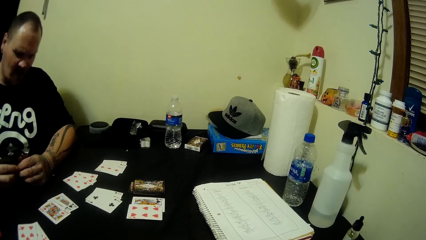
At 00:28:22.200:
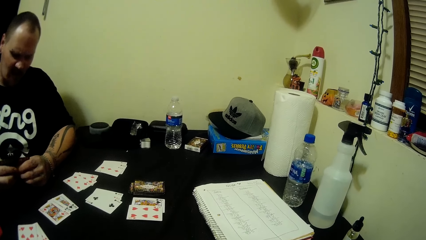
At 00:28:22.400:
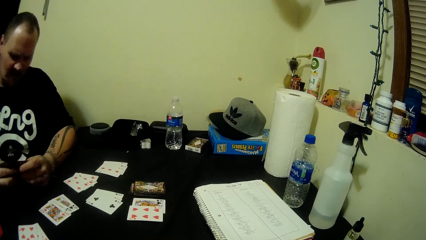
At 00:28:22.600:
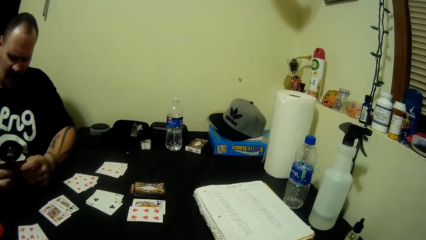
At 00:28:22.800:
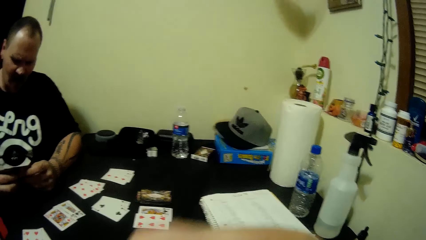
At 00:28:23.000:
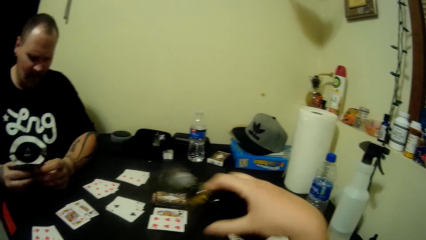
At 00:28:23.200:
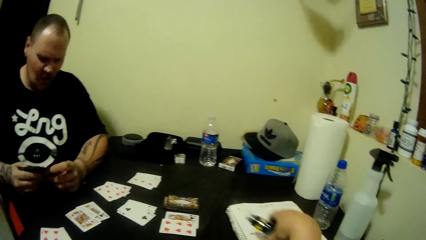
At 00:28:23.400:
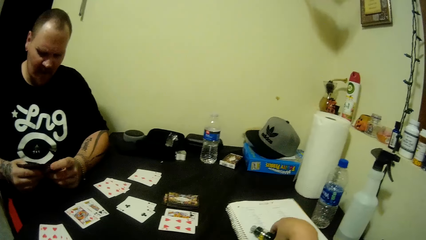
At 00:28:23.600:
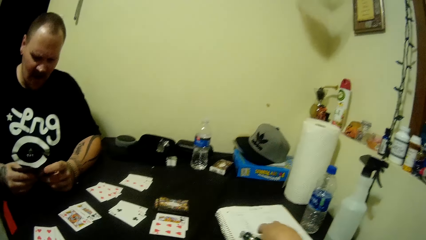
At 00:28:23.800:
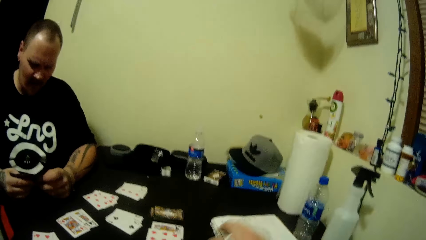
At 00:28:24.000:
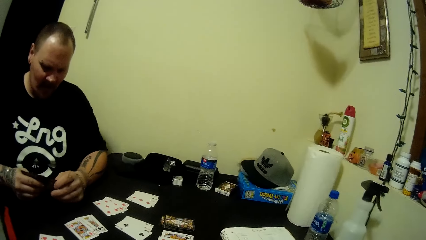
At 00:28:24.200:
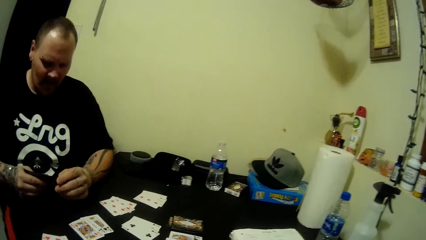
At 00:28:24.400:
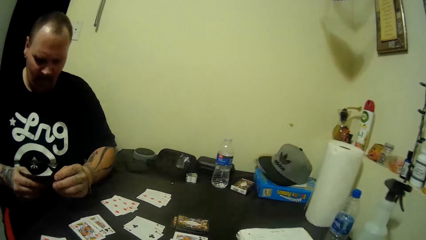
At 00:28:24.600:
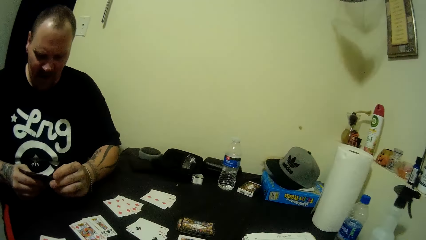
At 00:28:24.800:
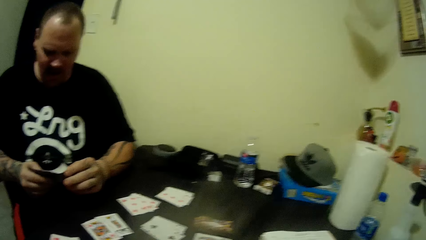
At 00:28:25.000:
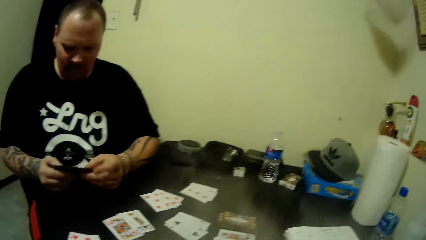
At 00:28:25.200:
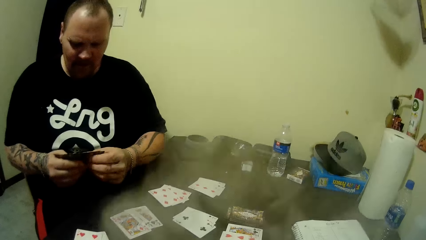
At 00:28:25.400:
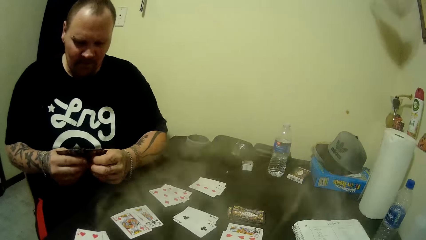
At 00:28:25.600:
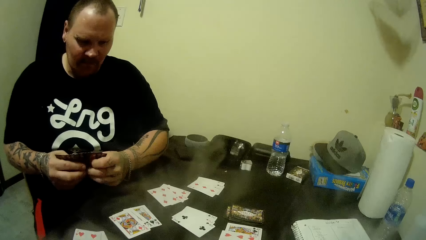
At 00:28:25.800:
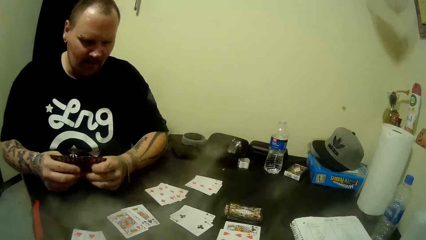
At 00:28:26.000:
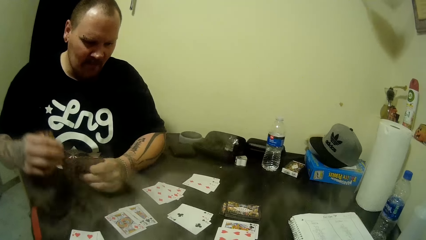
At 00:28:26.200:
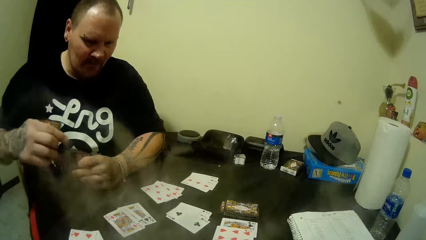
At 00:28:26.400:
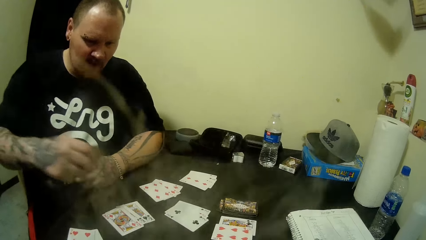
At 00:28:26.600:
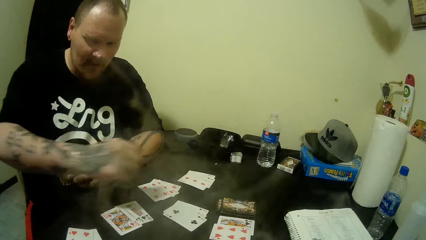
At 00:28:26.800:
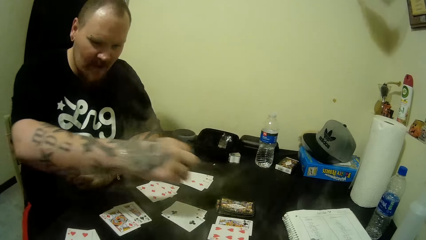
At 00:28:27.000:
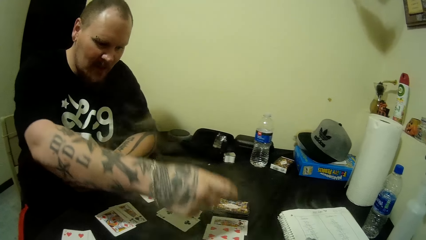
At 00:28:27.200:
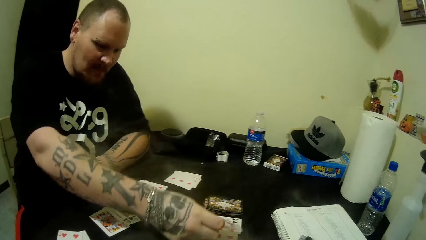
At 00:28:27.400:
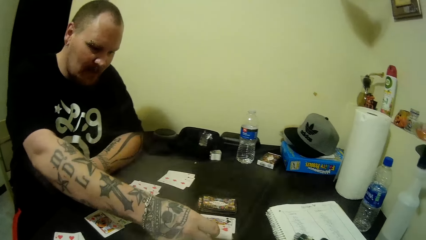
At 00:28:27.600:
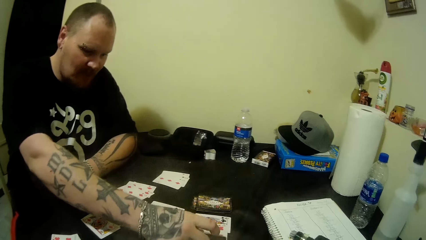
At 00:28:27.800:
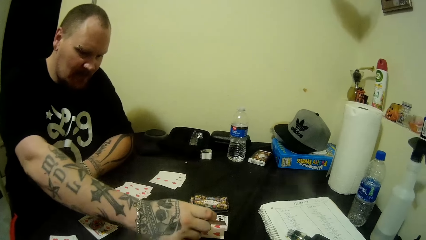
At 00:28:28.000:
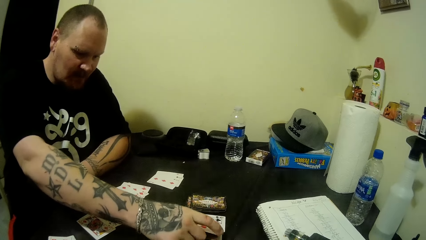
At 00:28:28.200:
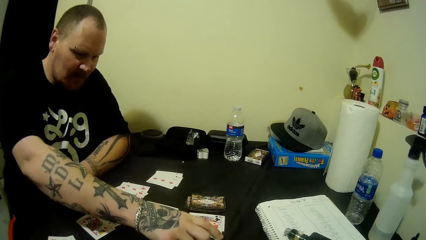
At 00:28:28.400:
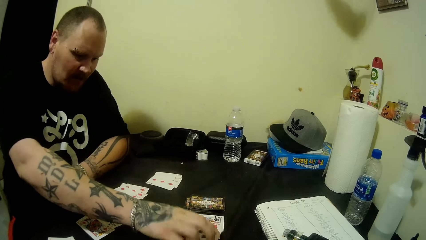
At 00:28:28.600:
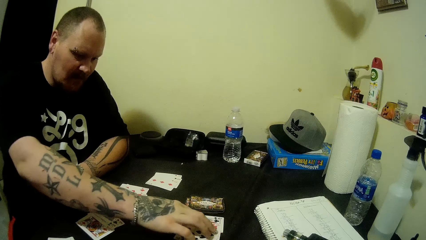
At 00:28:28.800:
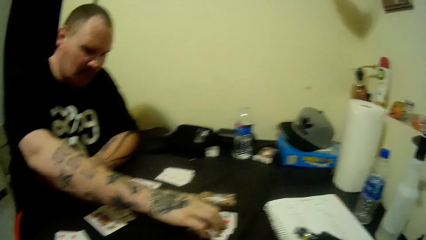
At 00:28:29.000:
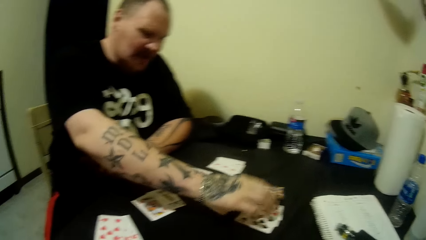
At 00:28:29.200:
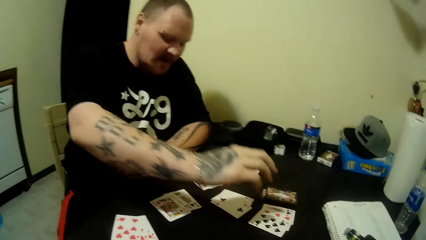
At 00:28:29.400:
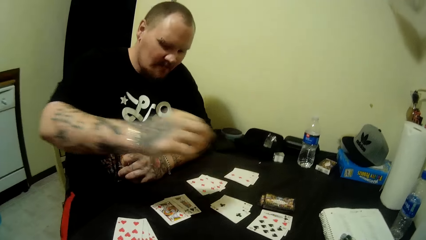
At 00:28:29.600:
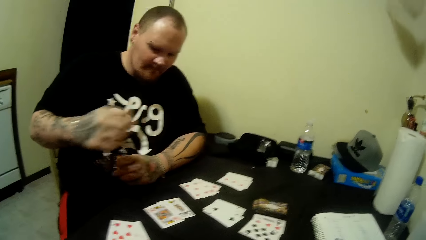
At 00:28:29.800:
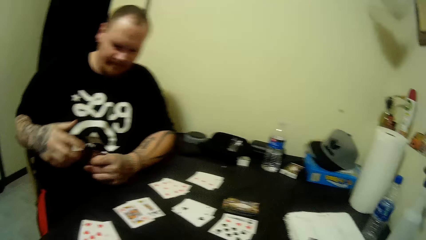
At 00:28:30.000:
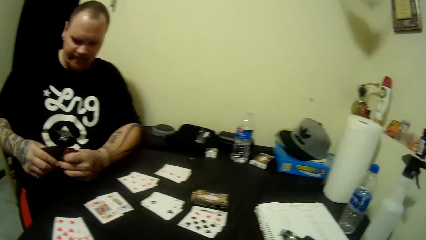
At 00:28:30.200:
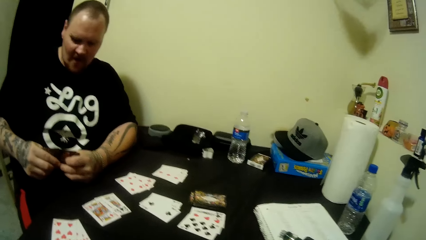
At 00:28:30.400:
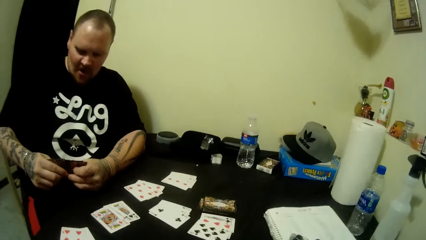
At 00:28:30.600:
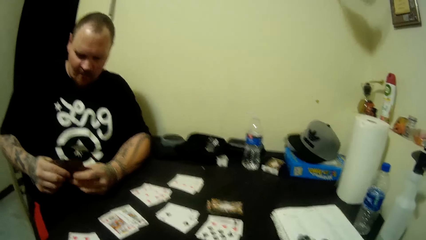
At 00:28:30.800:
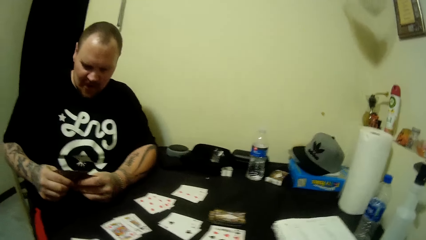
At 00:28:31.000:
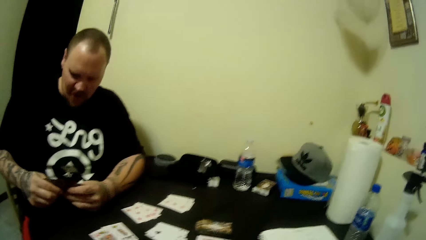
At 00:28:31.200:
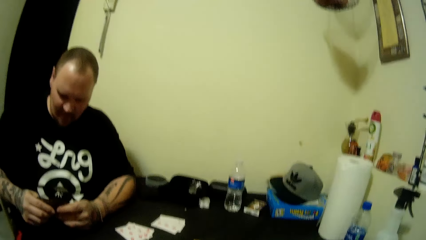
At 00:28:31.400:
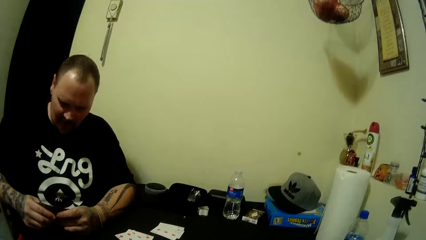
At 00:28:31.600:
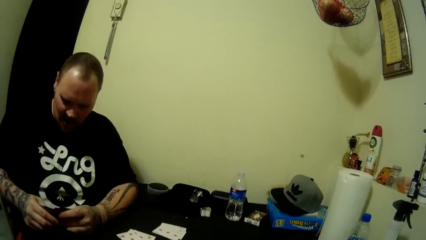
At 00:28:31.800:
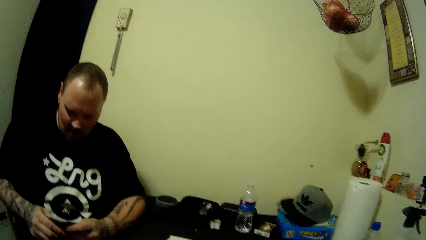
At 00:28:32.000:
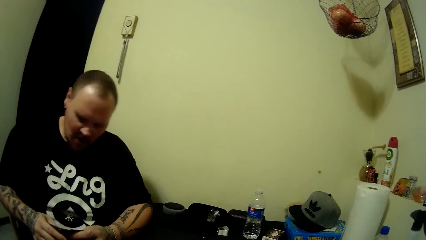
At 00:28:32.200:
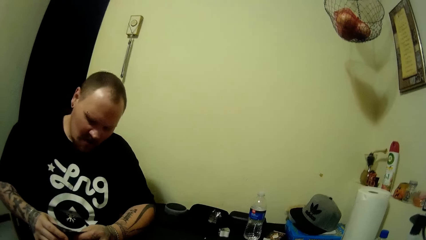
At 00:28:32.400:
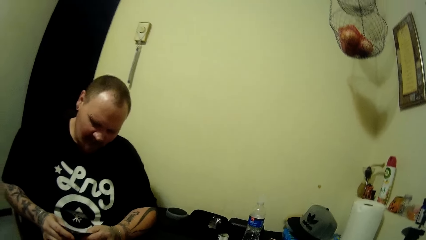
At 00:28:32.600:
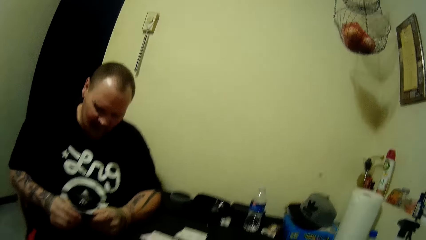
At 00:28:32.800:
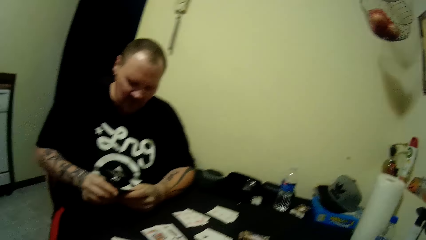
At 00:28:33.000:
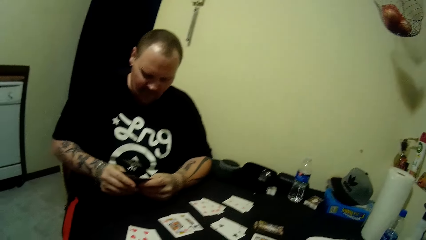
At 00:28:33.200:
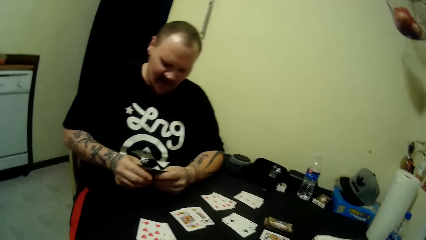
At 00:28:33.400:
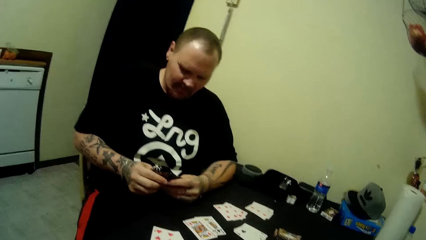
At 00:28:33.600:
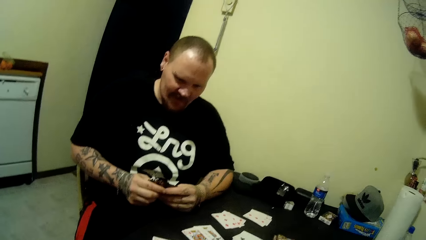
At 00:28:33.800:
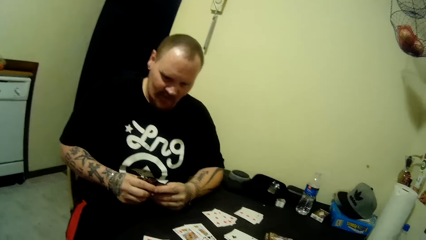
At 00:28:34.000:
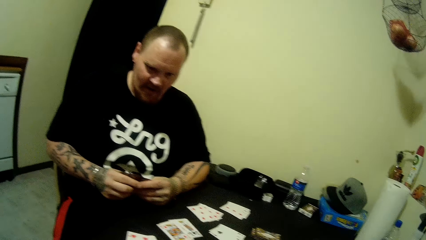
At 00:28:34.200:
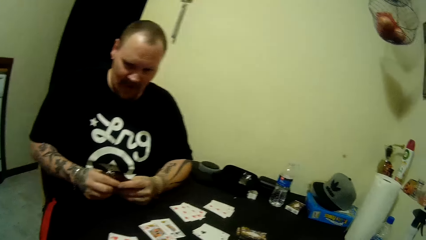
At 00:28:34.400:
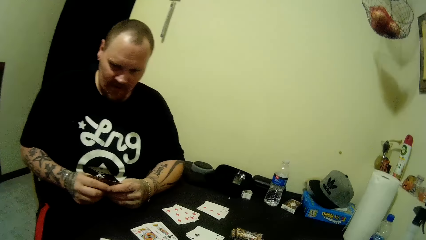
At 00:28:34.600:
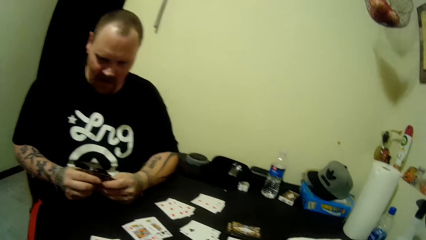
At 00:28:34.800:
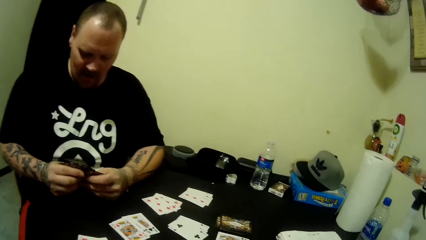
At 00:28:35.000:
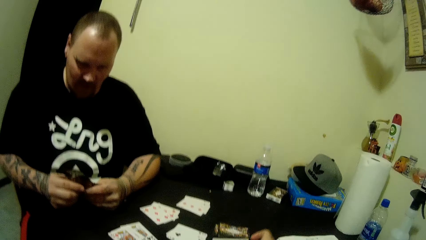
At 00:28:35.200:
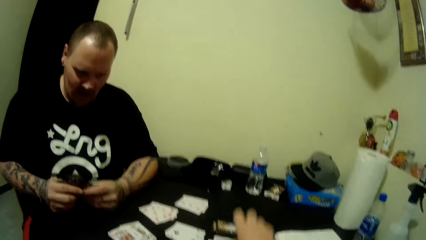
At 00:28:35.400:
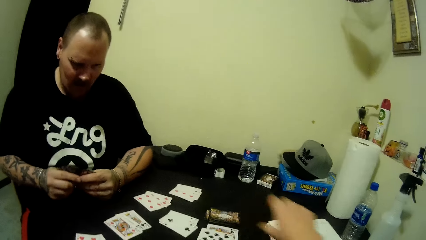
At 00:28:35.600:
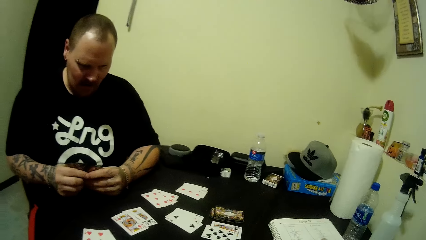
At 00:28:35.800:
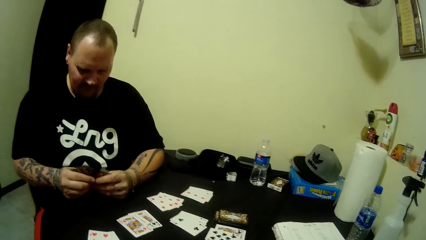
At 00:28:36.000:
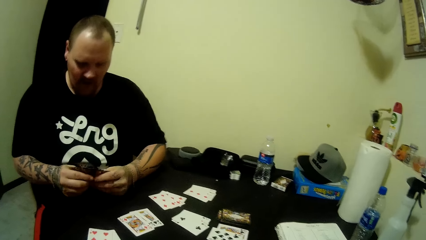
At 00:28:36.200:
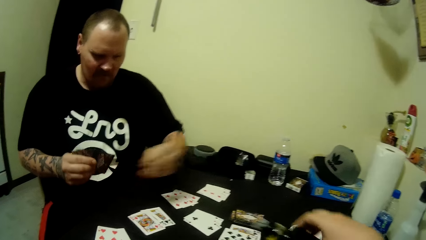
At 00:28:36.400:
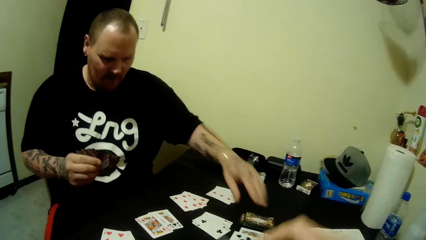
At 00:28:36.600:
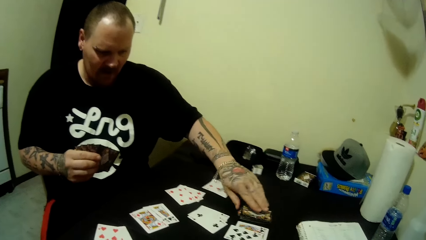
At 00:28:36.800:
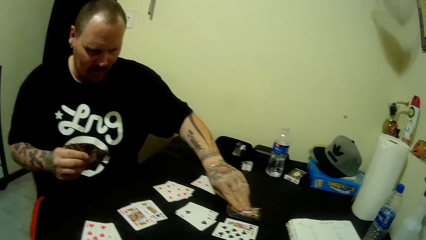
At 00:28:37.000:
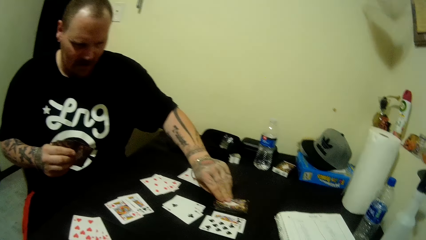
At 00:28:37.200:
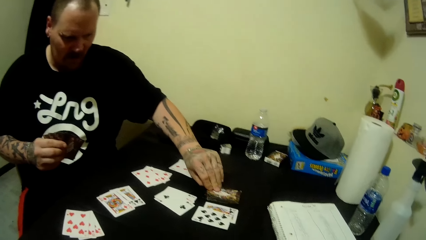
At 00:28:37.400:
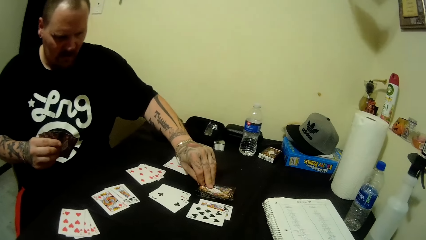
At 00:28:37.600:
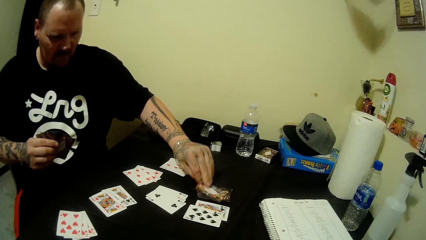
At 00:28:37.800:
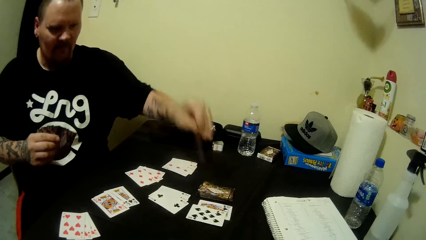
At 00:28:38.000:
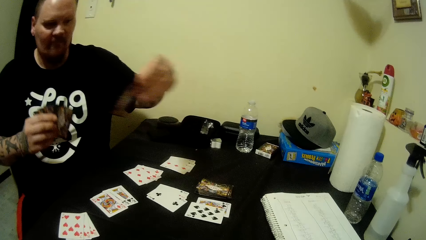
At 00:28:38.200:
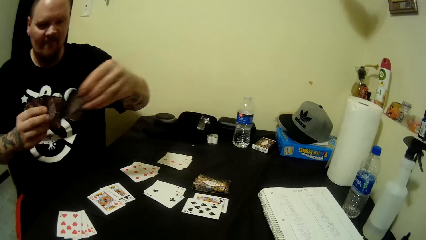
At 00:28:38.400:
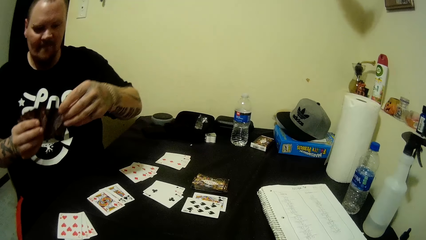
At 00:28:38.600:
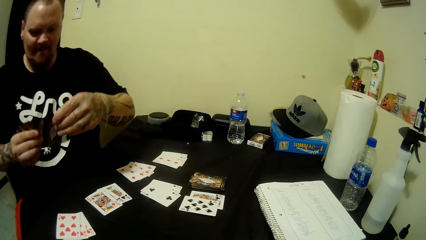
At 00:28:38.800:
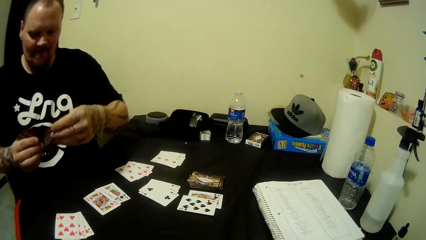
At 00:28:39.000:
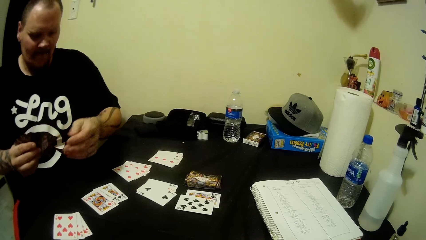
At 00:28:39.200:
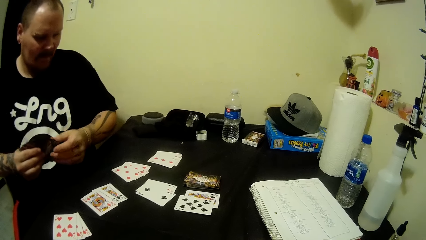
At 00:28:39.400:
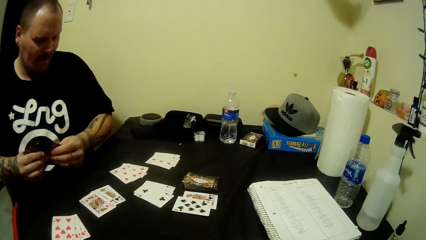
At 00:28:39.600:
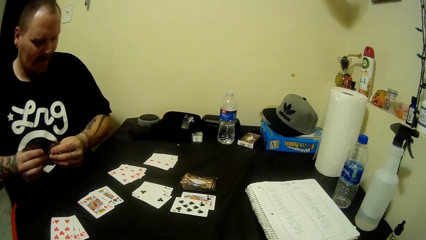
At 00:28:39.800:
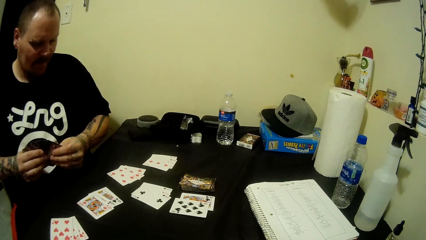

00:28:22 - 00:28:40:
The camera wearer puts the card on the table. They drop the vape on the table. A man puts the cards on the table and converses. The camera wearer puts the card on the table. The man picks the card and puts the card on the left hand.
